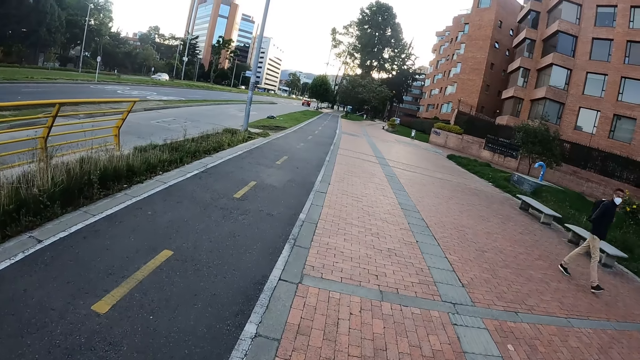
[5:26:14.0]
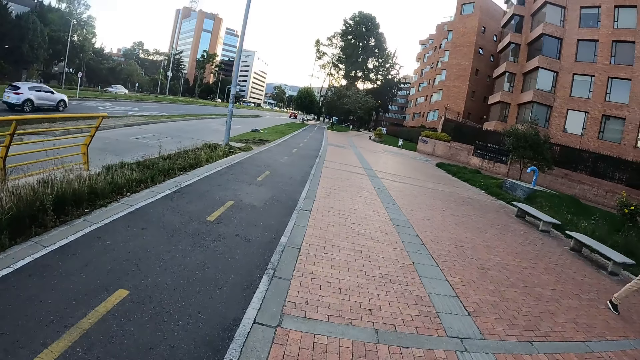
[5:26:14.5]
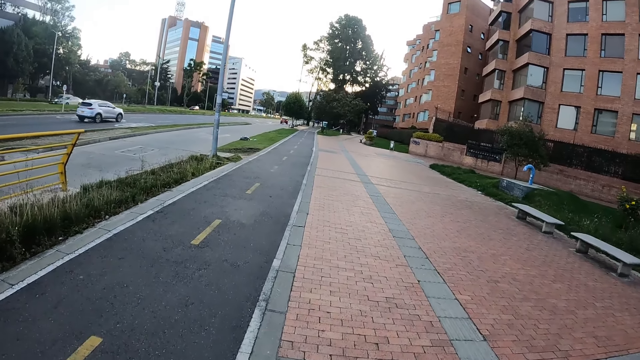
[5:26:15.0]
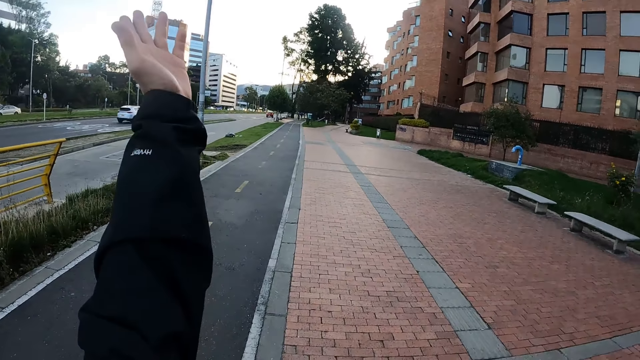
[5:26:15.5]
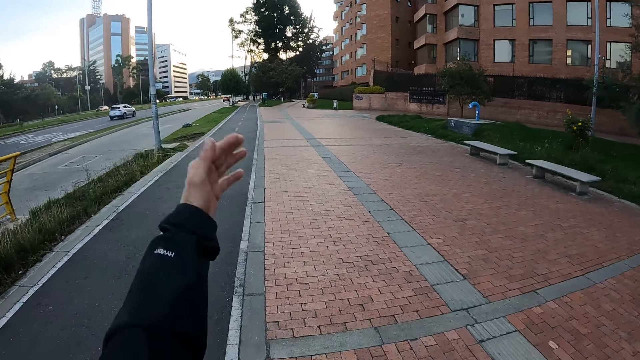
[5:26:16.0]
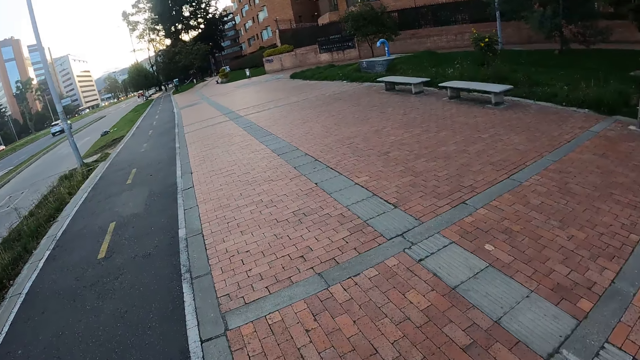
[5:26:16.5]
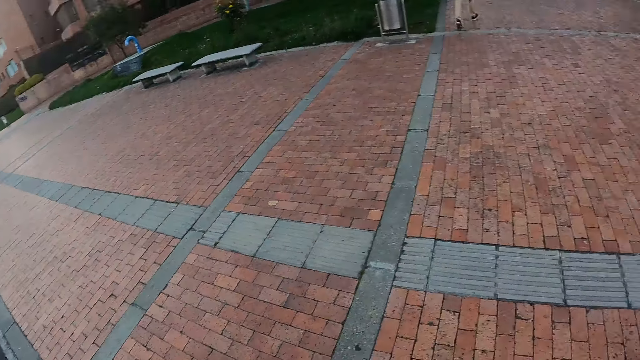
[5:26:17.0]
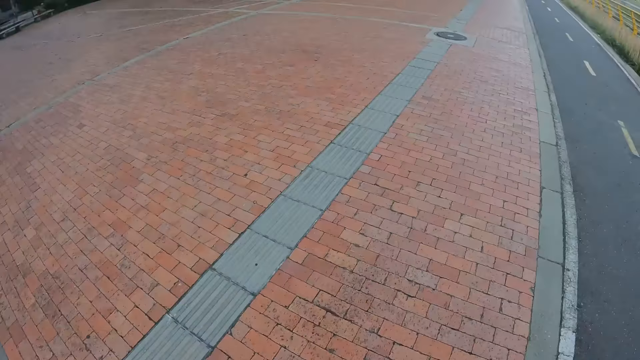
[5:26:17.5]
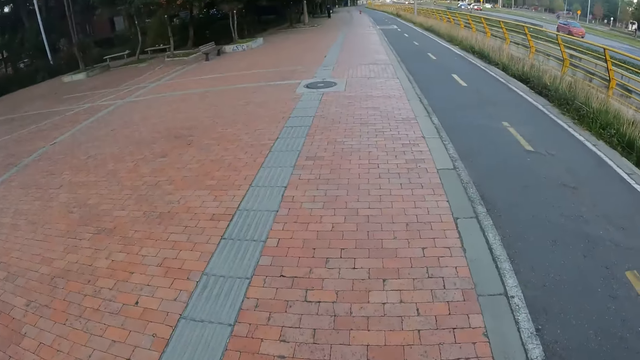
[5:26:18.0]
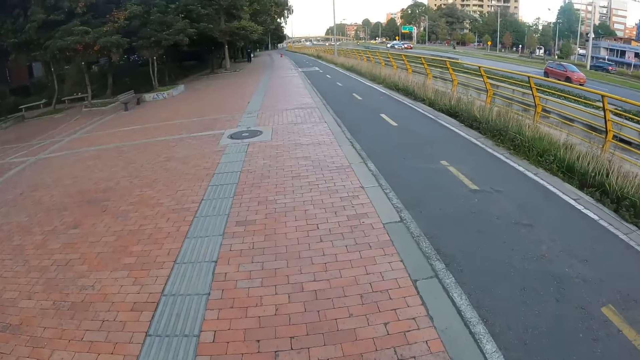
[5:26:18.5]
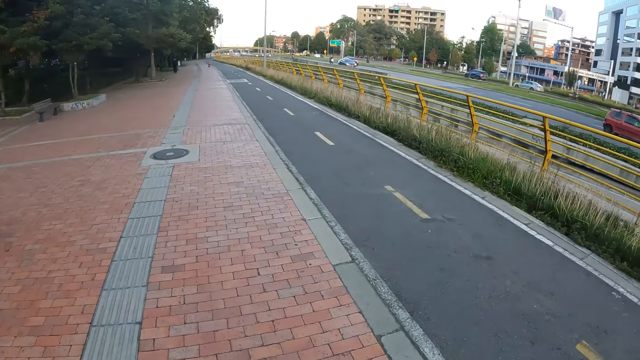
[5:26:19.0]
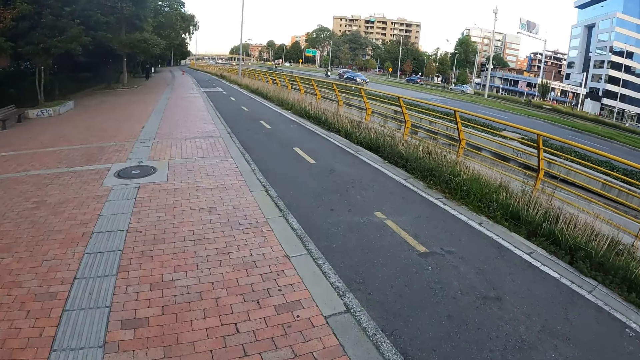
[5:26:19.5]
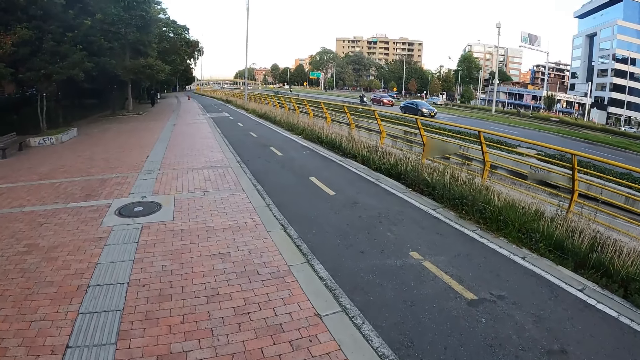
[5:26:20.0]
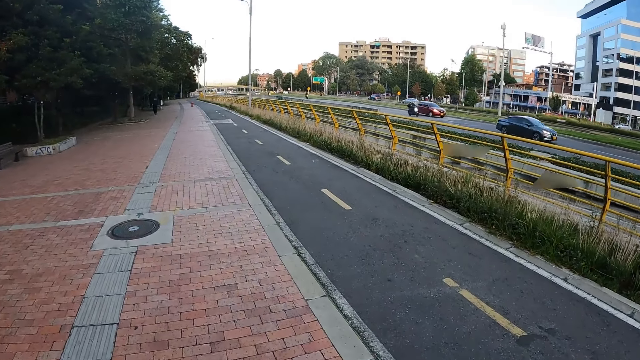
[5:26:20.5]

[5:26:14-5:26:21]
The camera wearer gestures with his left hand.

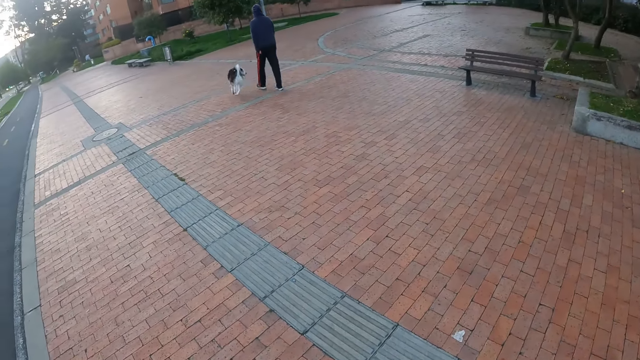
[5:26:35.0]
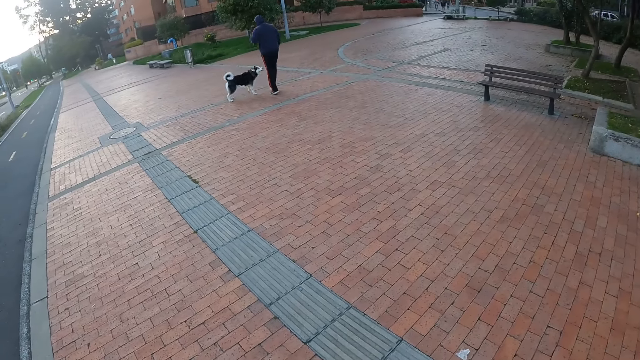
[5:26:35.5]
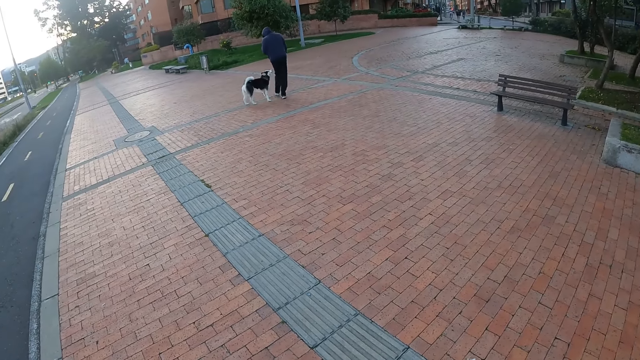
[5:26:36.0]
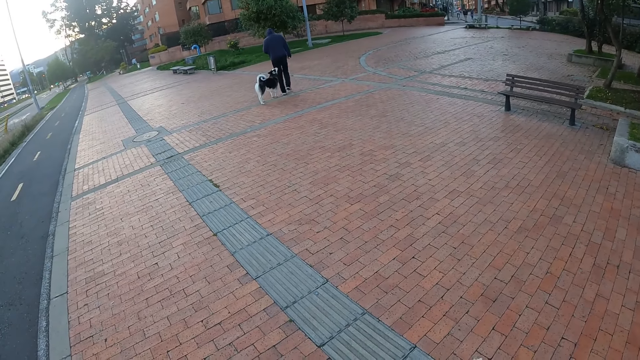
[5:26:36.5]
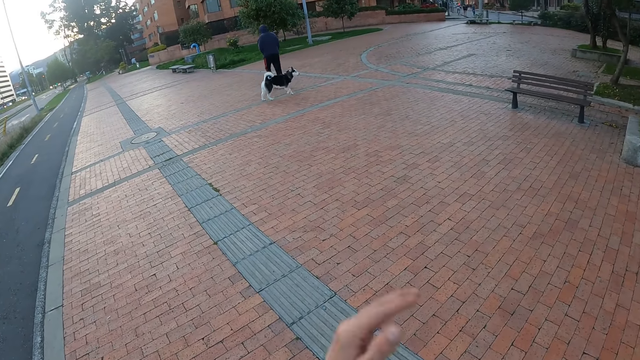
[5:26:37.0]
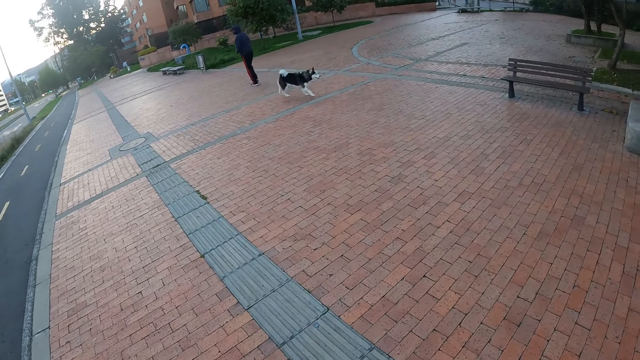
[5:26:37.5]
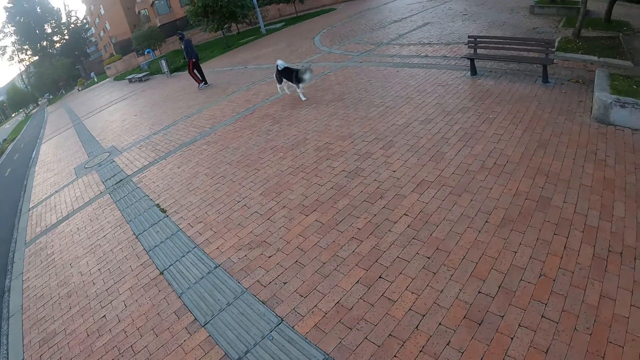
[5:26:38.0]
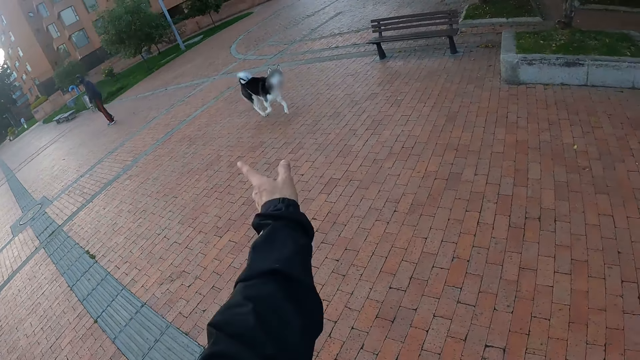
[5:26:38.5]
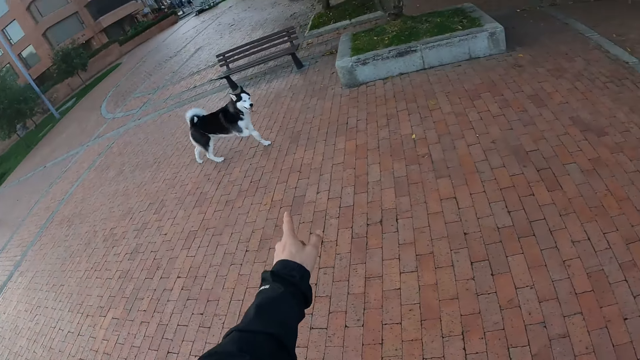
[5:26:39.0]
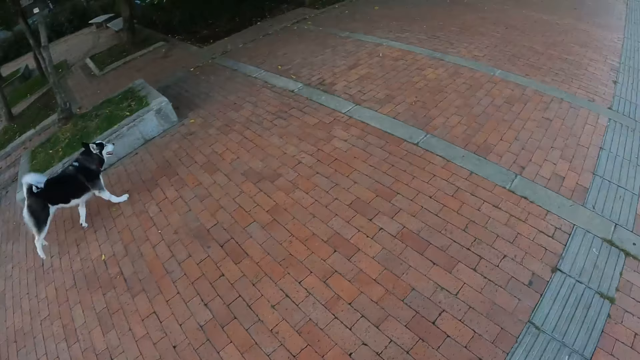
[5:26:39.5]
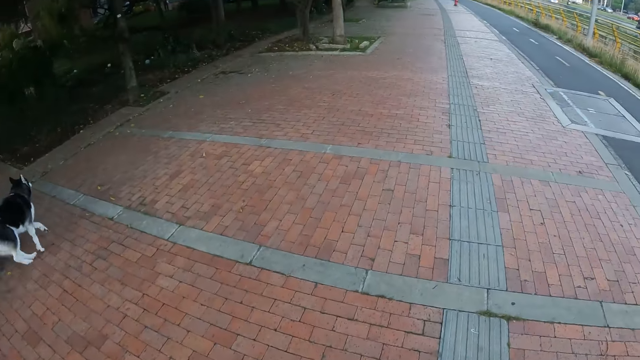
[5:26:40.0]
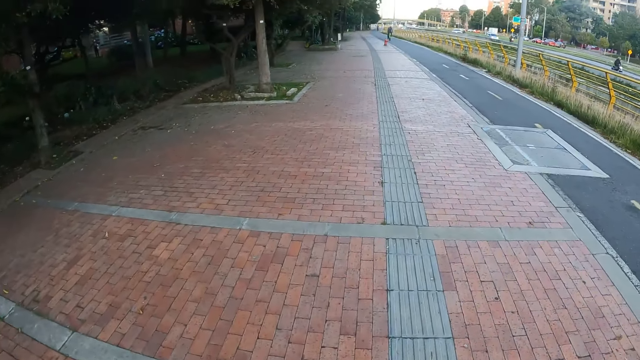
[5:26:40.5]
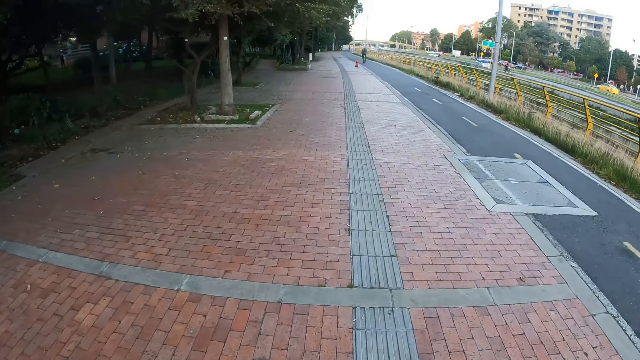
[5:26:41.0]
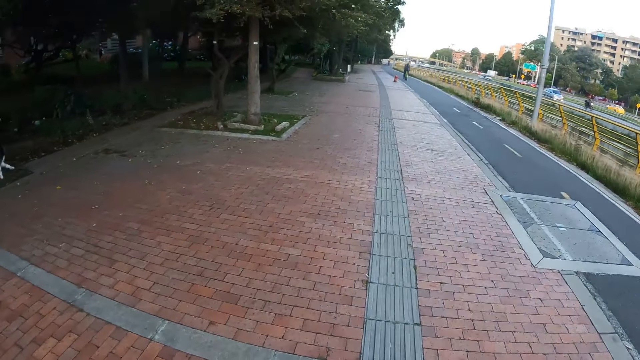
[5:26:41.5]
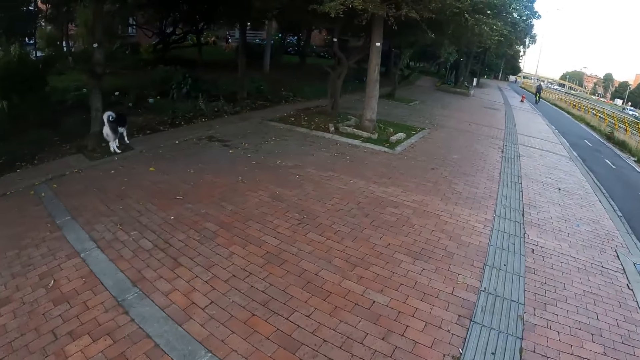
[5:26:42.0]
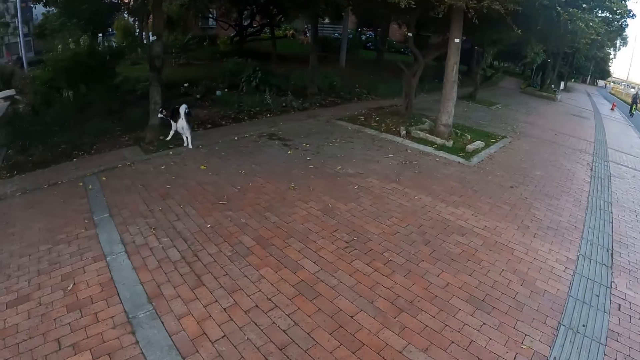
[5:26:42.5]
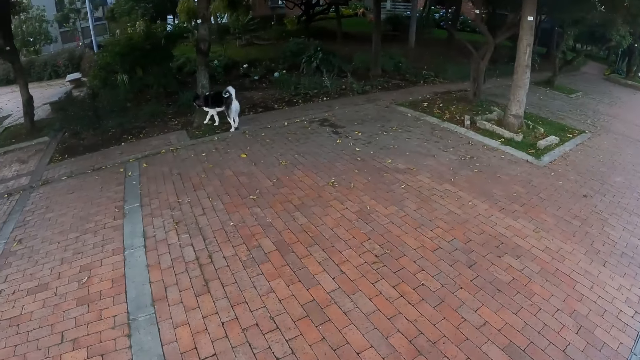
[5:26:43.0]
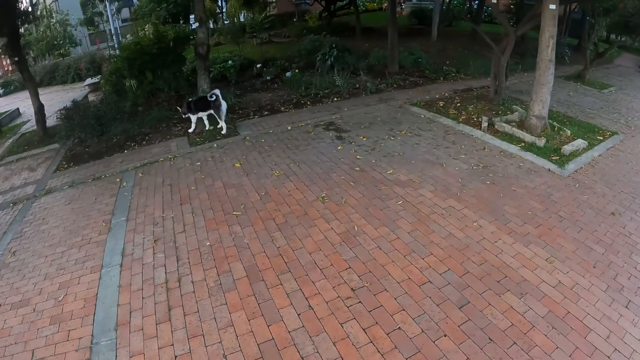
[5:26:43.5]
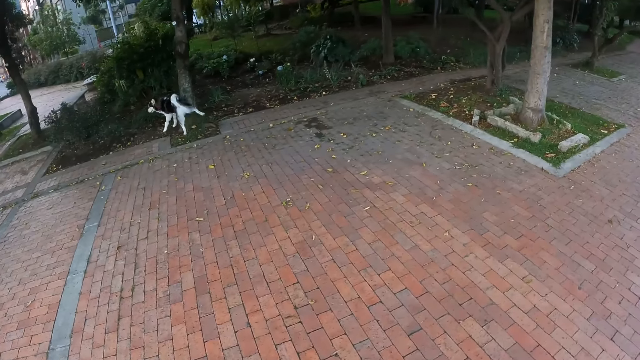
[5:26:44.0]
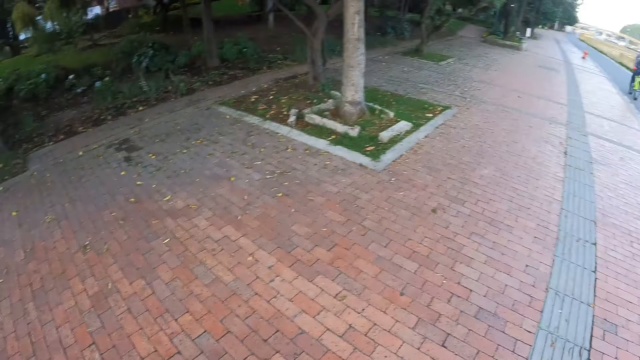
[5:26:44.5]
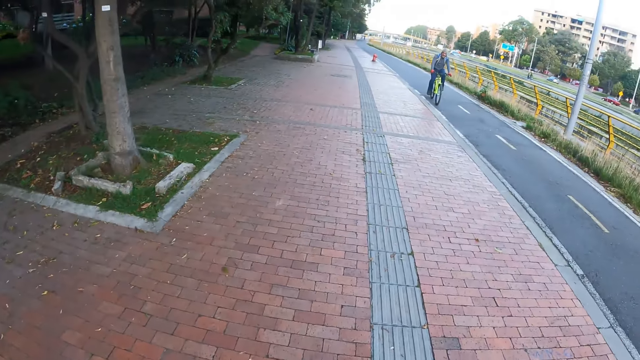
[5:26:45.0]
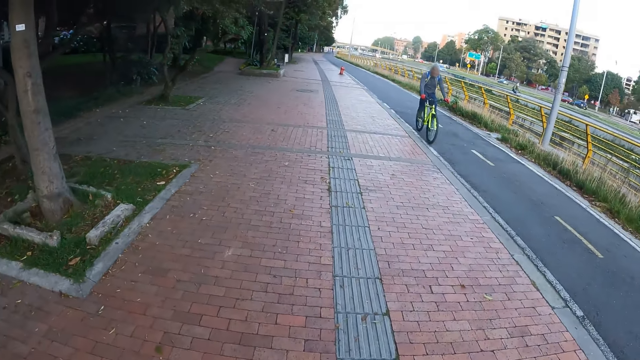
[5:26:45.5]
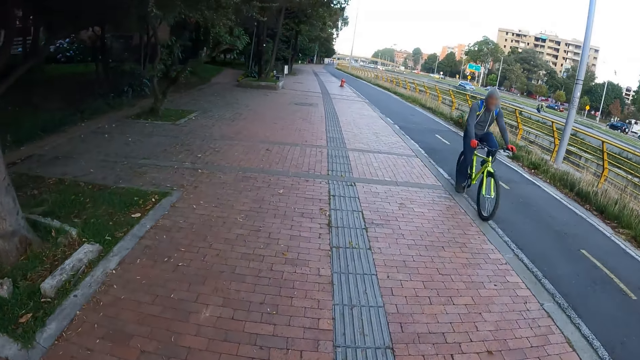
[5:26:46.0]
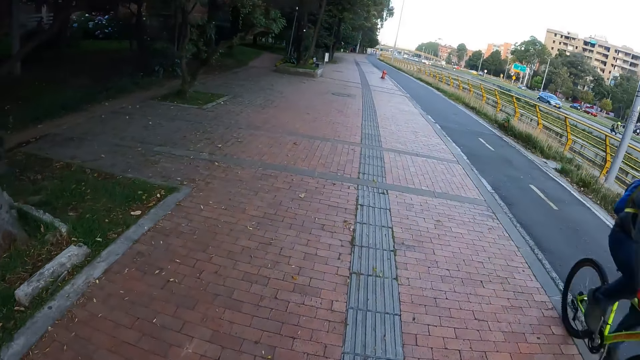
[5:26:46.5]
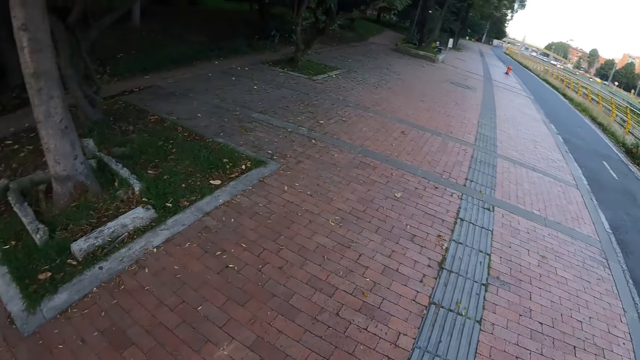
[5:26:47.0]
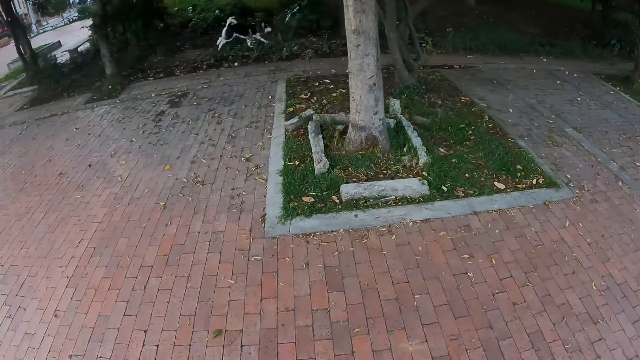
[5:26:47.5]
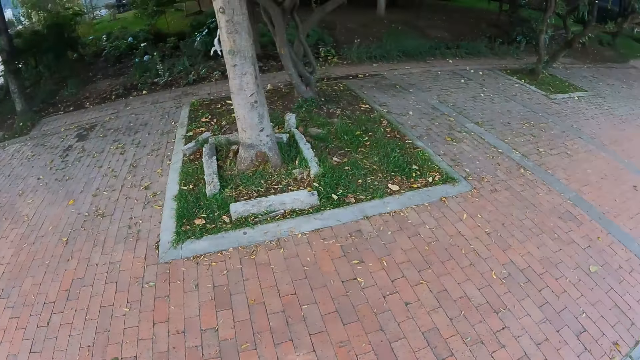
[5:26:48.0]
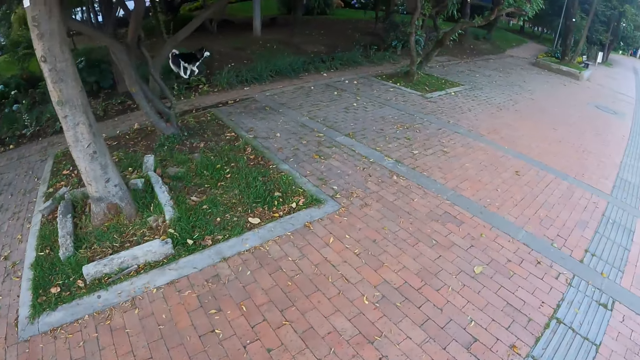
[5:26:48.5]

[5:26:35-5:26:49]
The camera wearer makes a hand gesture. A dog urinates before a statue.
